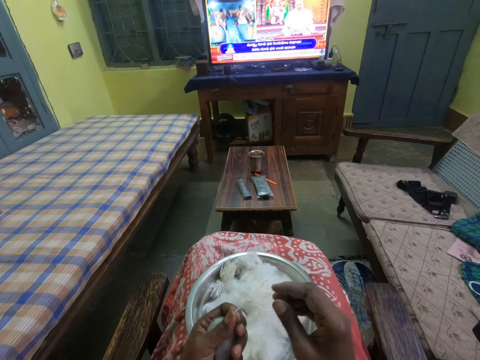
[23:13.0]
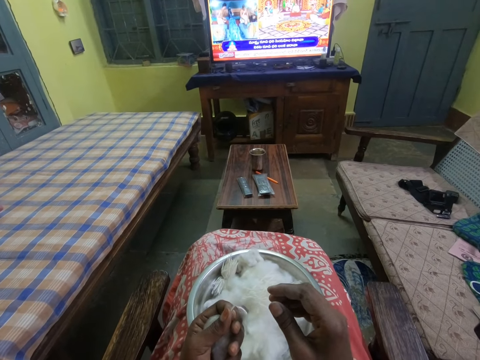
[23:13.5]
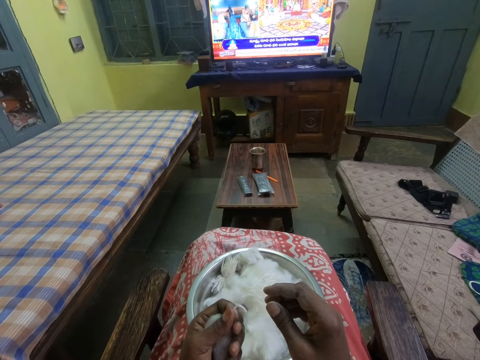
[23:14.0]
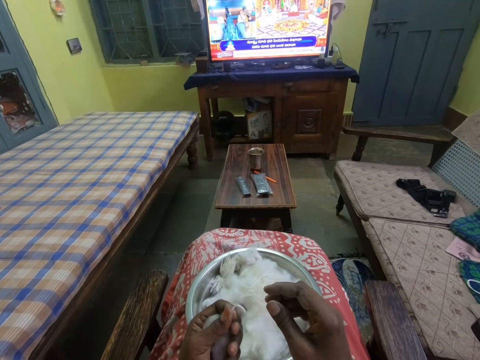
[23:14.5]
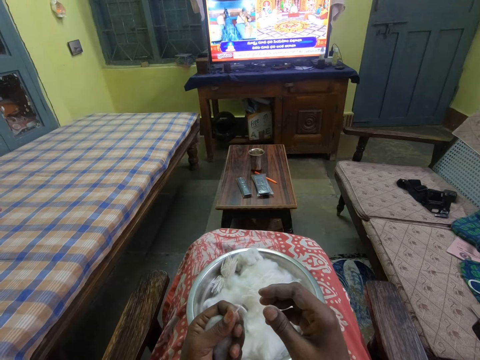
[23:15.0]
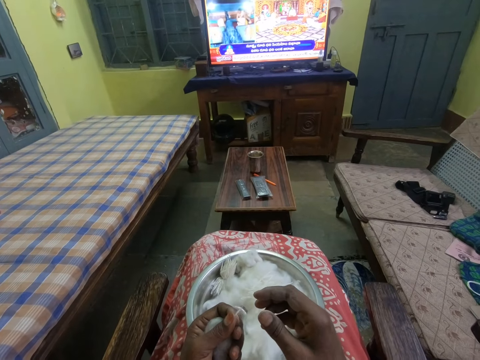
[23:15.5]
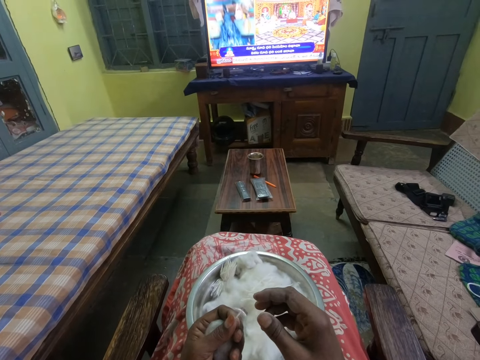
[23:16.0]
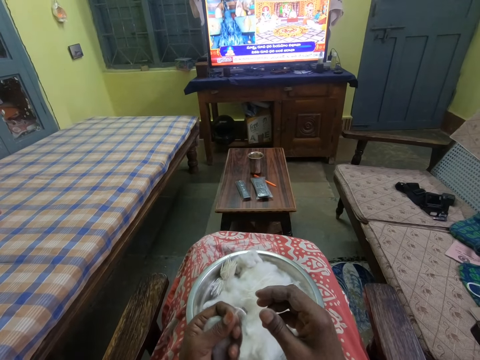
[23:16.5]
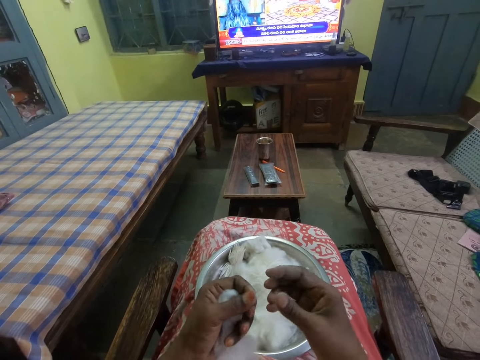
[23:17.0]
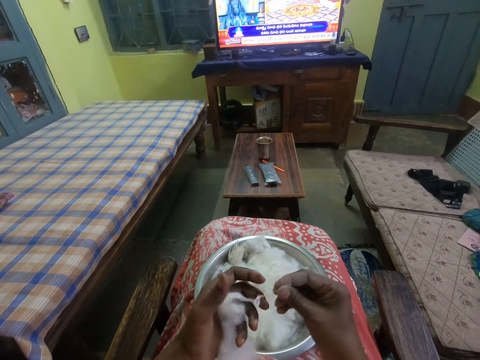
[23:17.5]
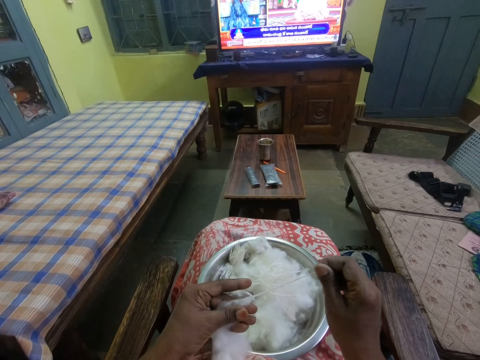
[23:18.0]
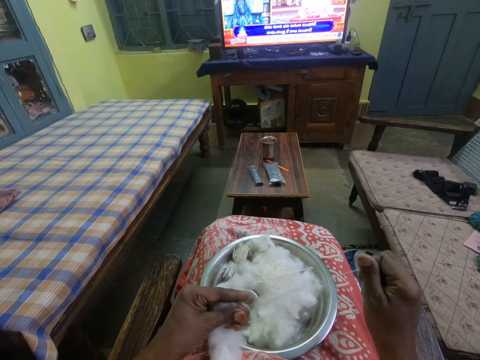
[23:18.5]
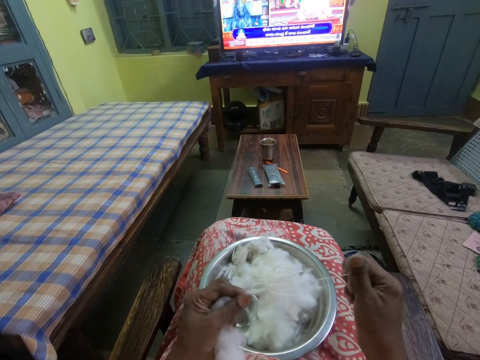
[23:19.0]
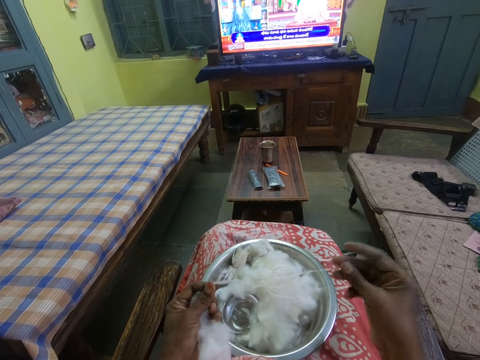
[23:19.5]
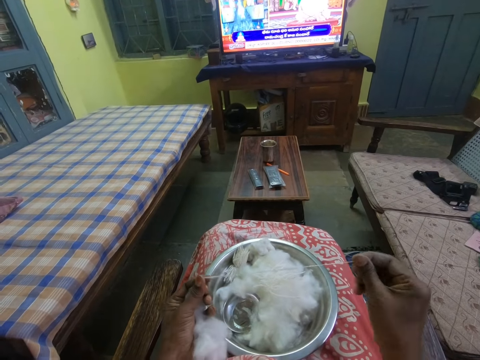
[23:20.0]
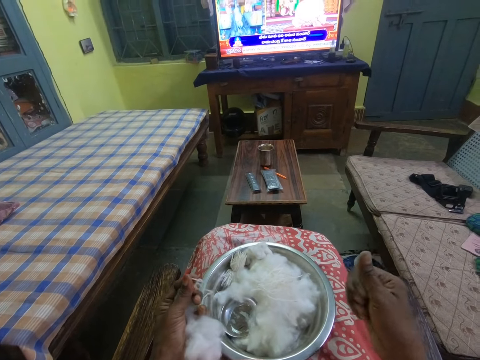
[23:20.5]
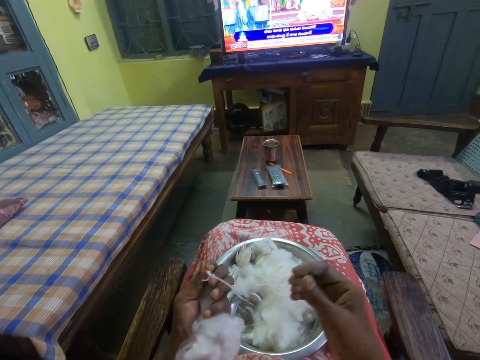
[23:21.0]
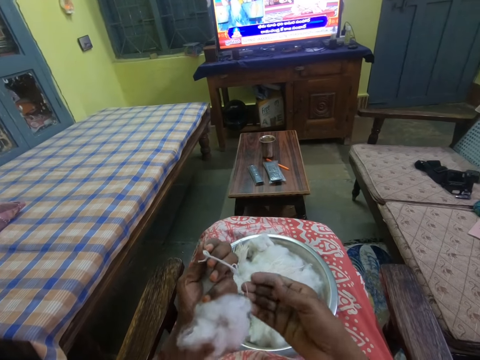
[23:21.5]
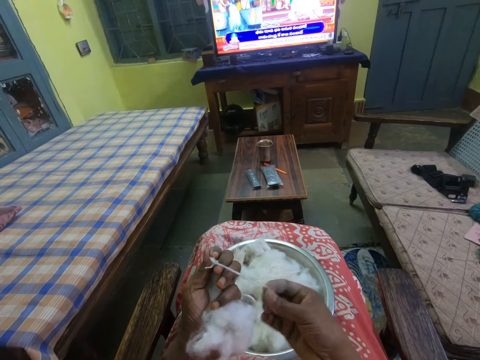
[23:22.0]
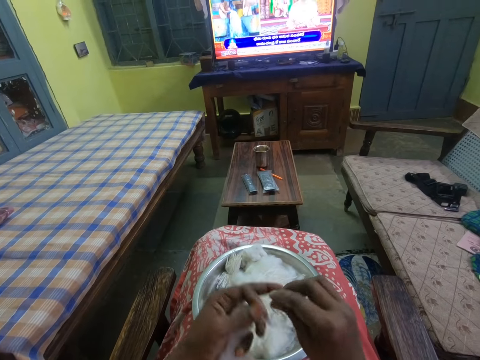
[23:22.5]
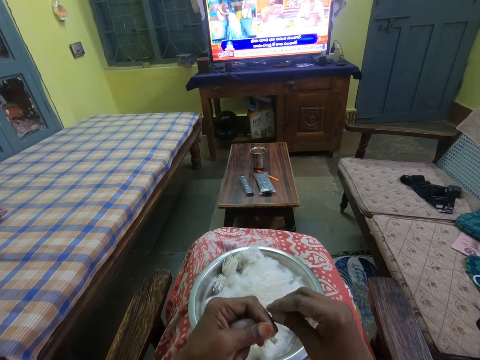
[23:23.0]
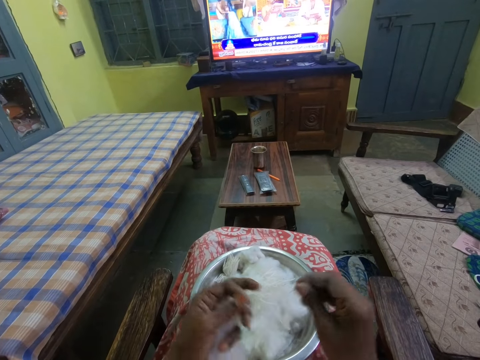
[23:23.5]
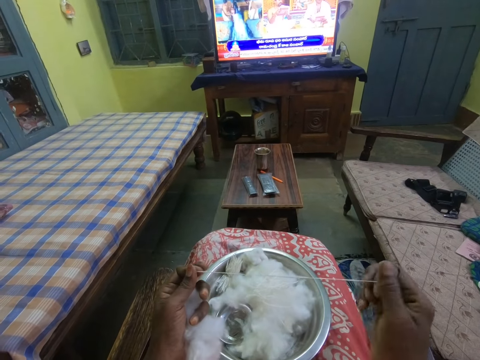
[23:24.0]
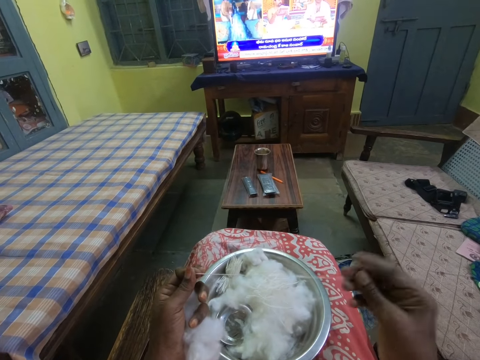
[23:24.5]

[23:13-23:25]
The camera wearer looks around. They pull the cotton string.

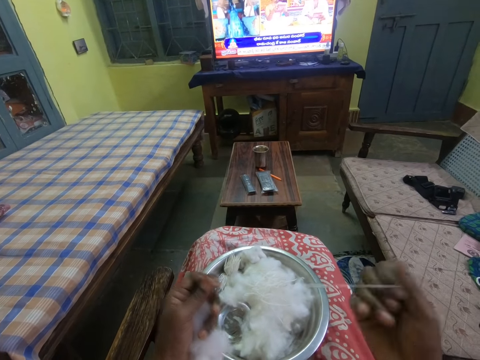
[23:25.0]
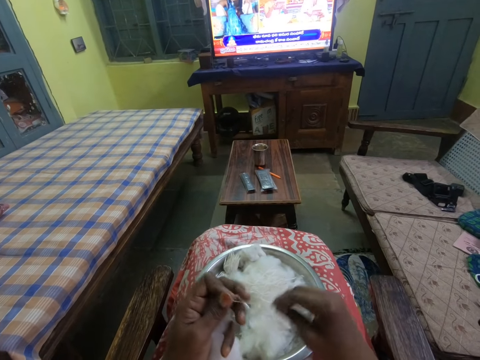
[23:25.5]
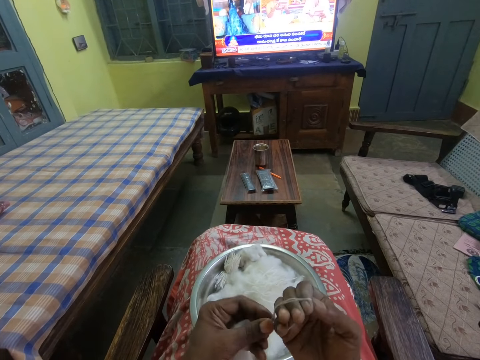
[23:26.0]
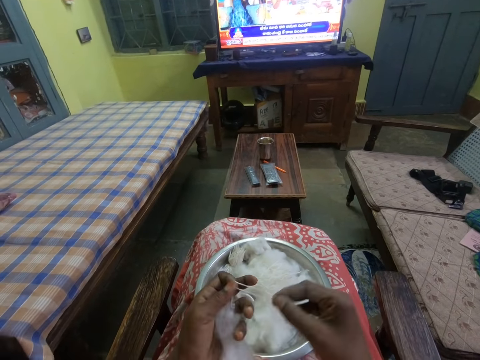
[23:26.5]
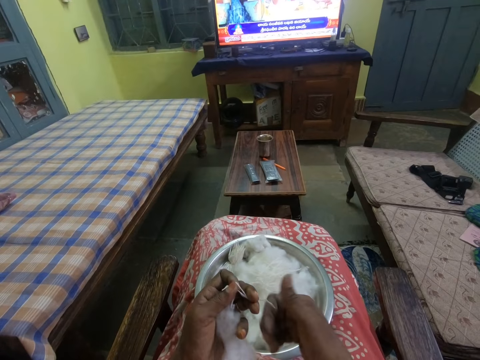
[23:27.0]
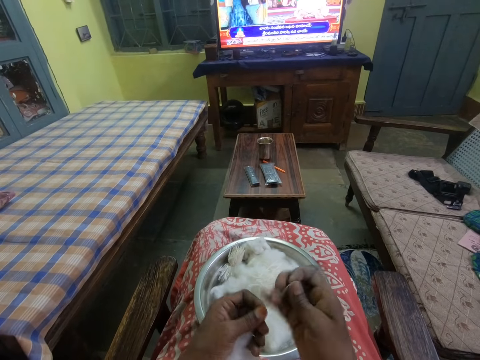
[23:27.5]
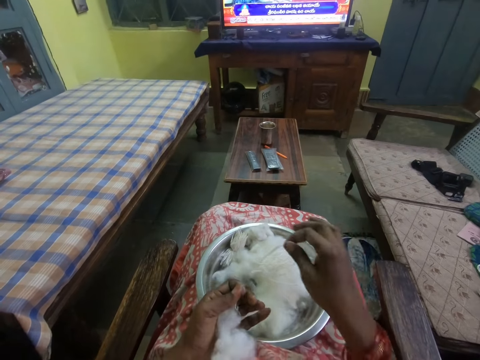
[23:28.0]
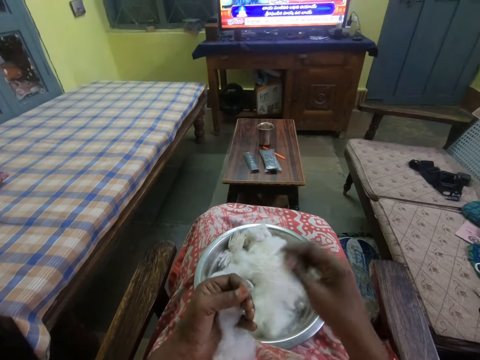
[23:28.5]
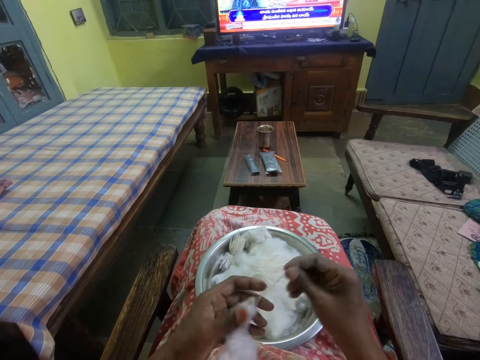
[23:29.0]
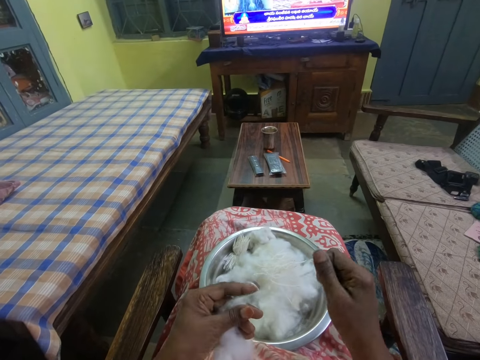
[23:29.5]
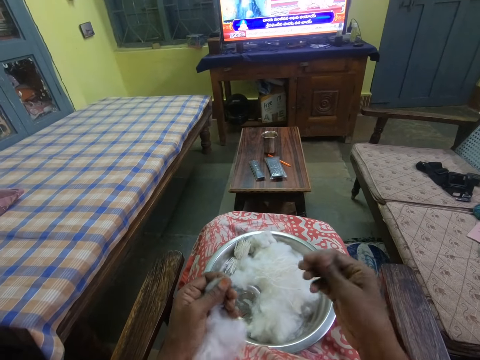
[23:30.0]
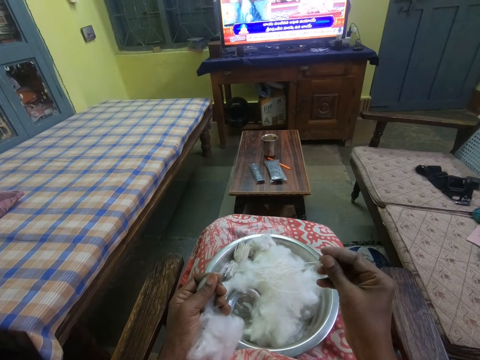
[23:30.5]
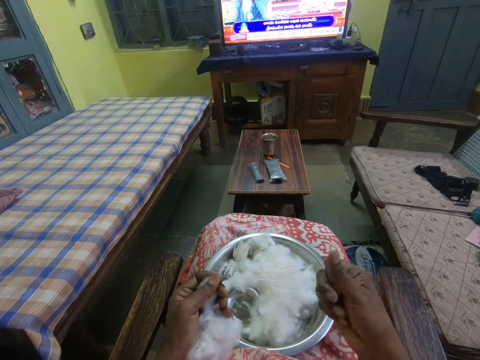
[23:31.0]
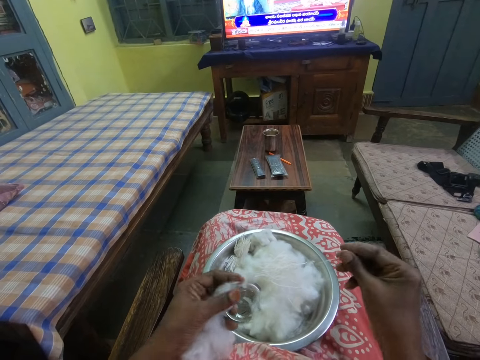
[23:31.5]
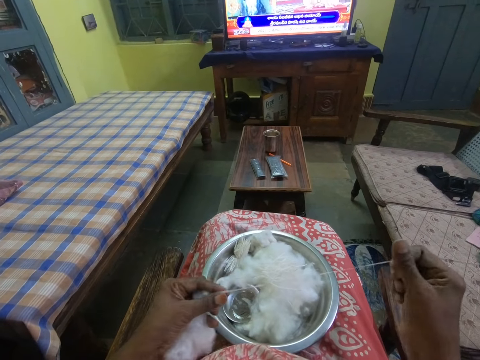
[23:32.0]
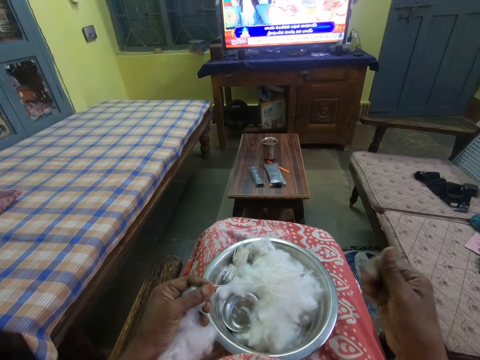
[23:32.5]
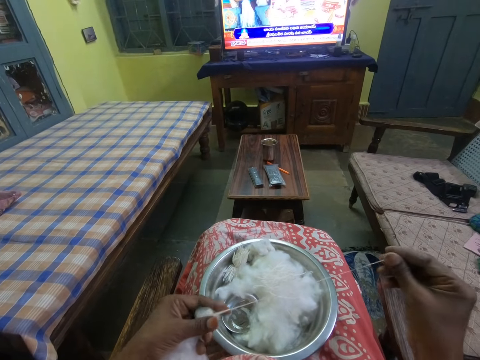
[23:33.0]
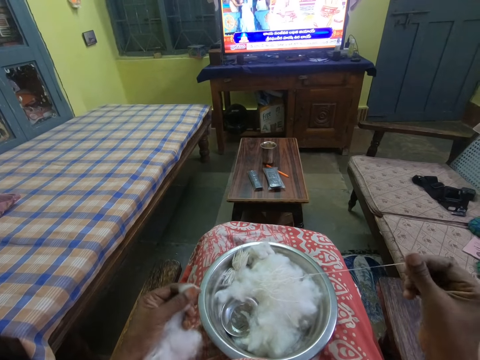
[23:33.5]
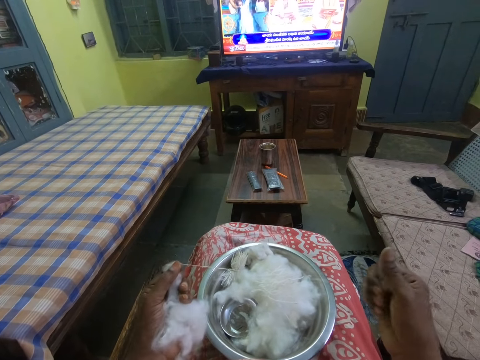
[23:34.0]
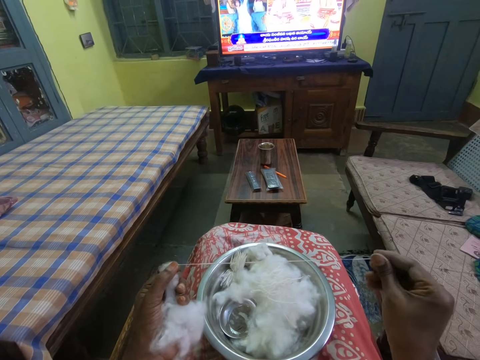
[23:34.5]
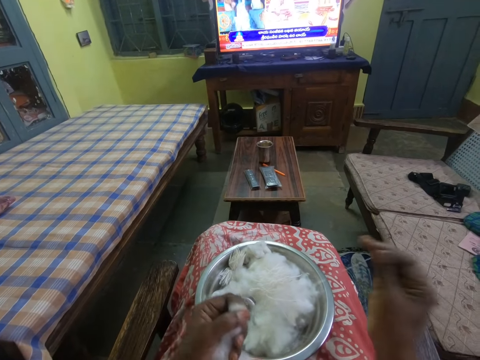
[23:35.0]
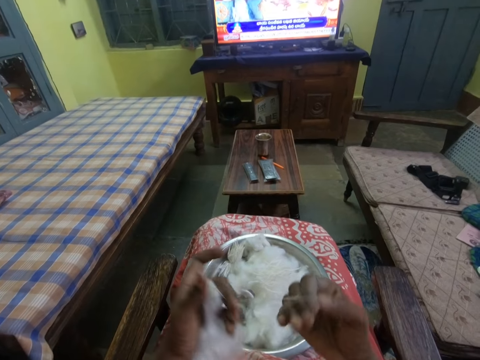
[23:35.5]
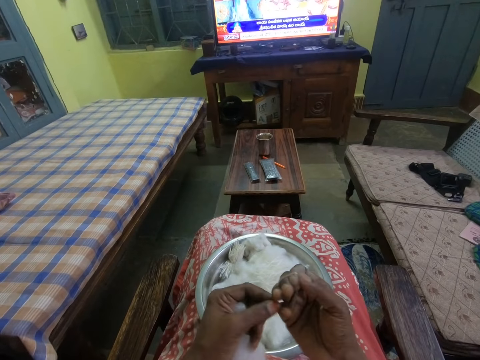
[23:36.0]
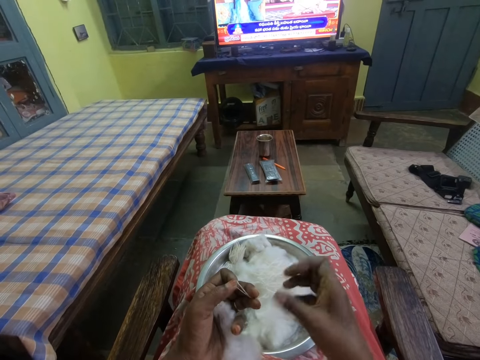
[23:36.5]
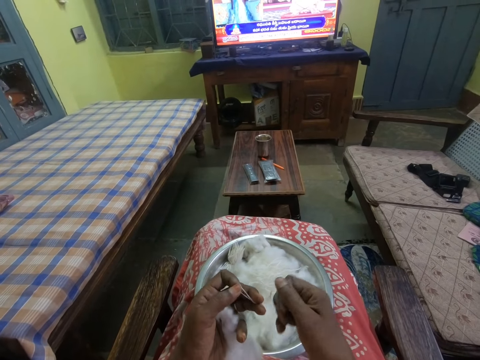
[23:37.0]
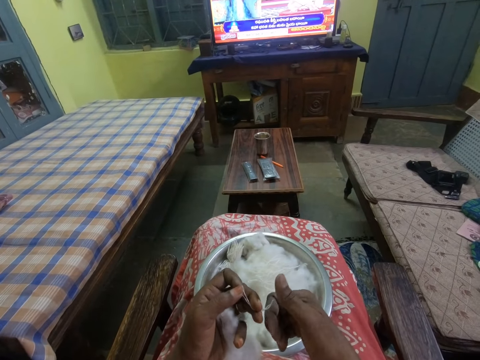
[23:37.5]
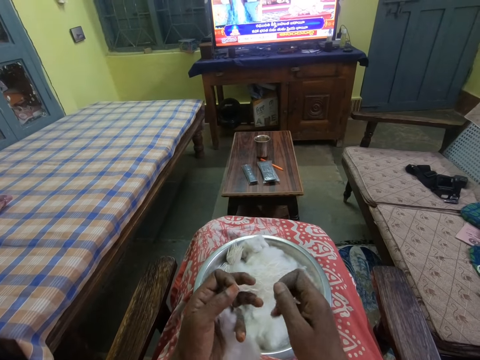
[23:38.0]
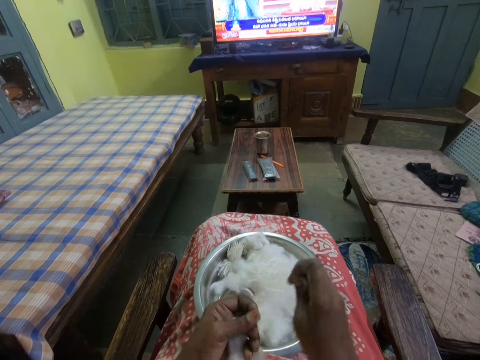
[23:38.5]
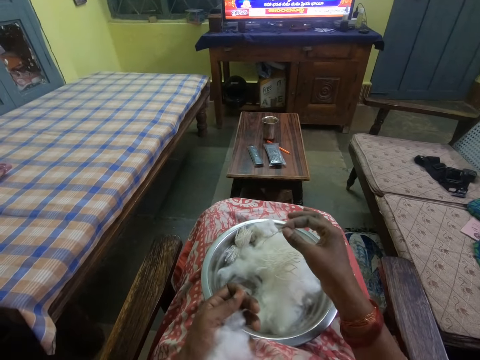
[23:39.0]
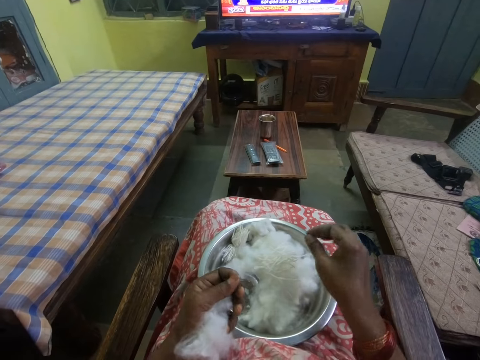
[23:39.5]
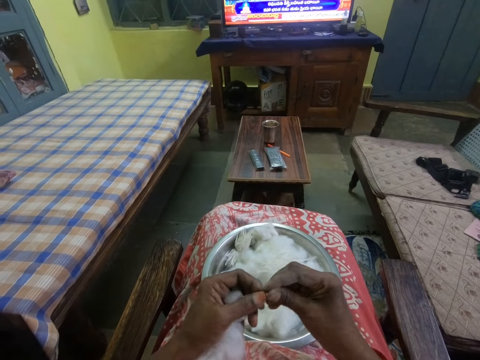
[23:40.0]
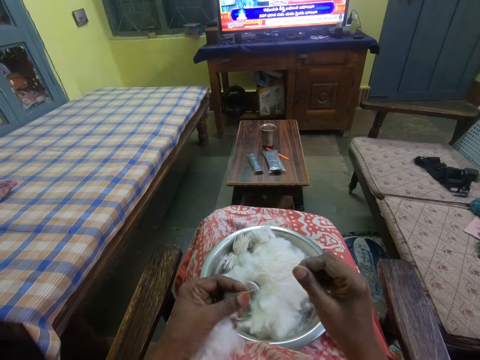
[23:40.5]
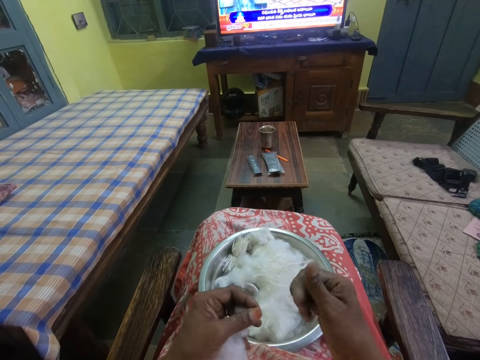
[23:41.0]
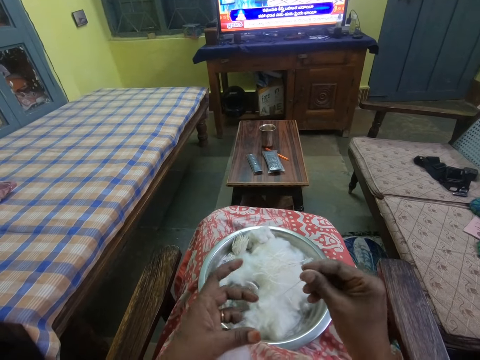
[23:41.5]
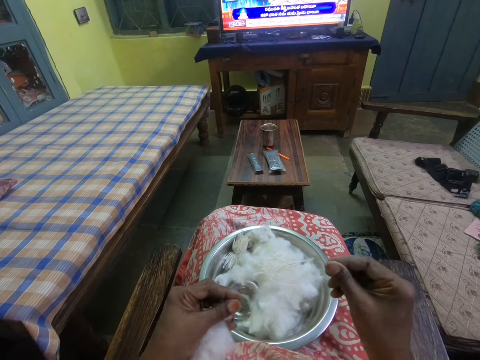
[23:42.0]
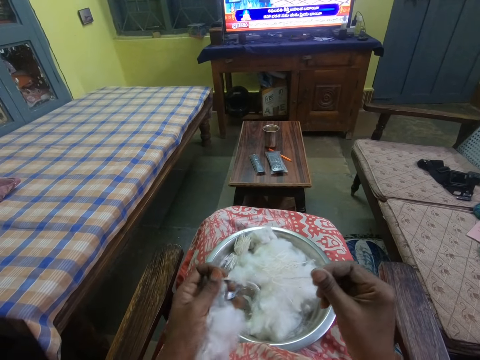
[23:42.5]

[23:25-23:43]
The camera wearer folds the string in hands. They place the string in the bowl. They pull the cotton string. They fold the string in hand. They put the cotton thread in the tray or bowl. They roll the cotton thread. They pull the cotton string.
